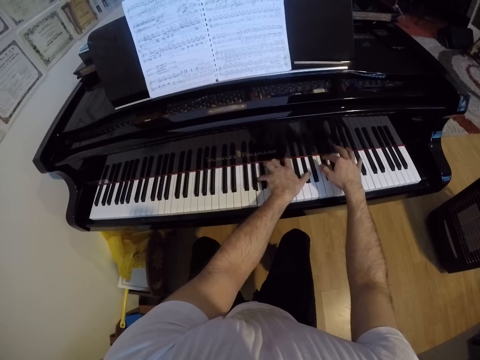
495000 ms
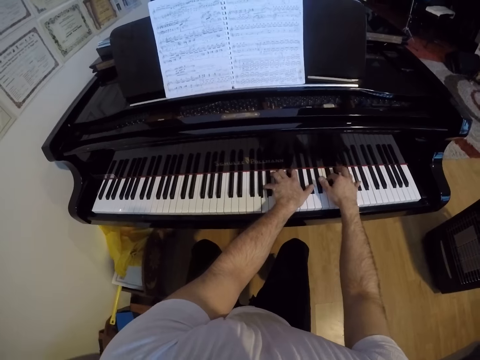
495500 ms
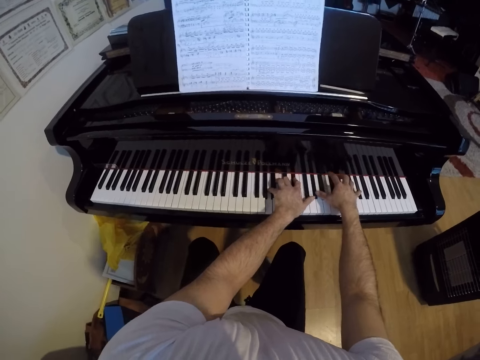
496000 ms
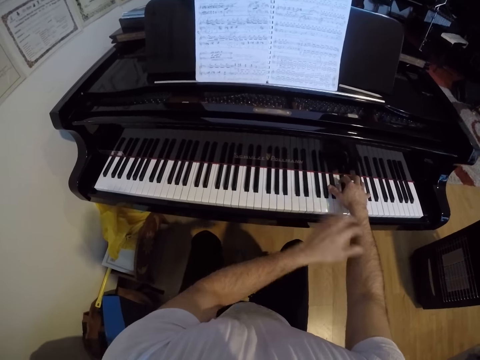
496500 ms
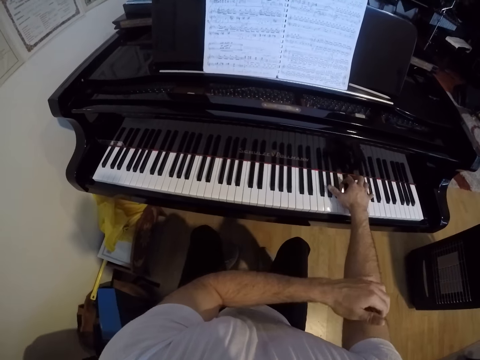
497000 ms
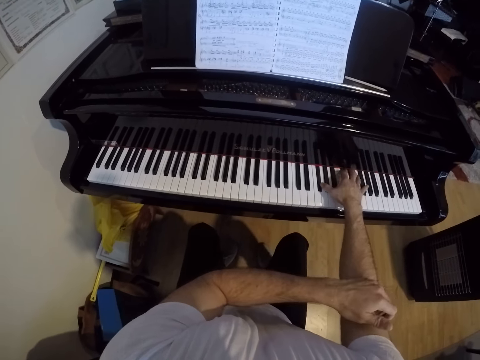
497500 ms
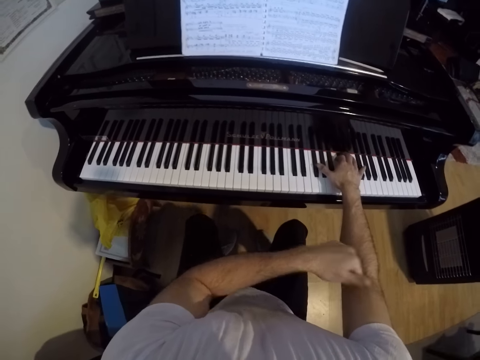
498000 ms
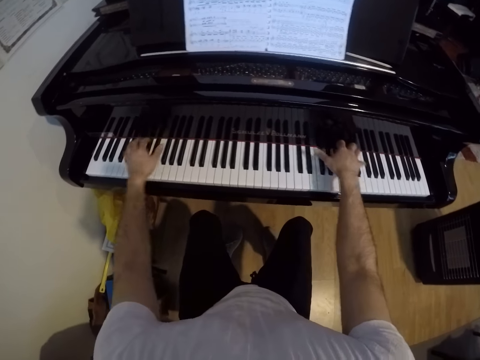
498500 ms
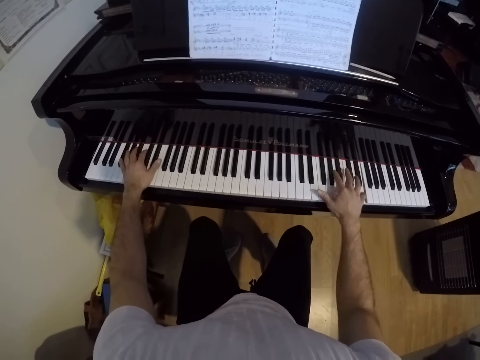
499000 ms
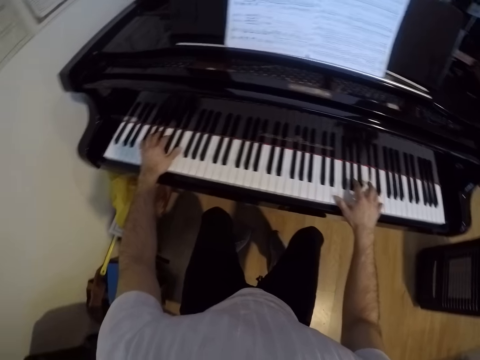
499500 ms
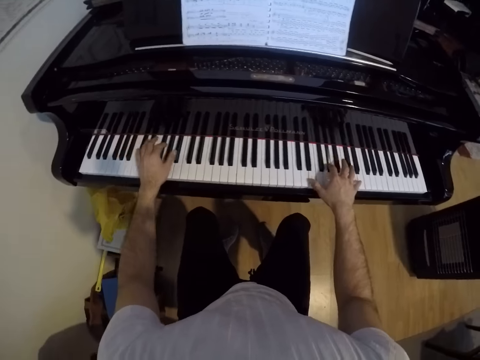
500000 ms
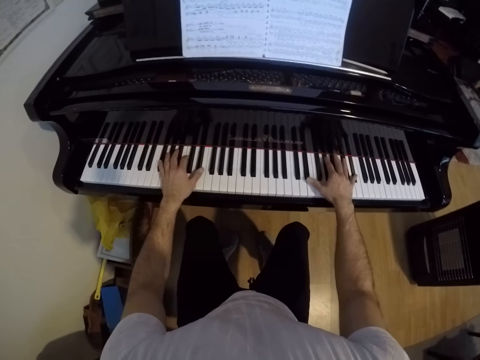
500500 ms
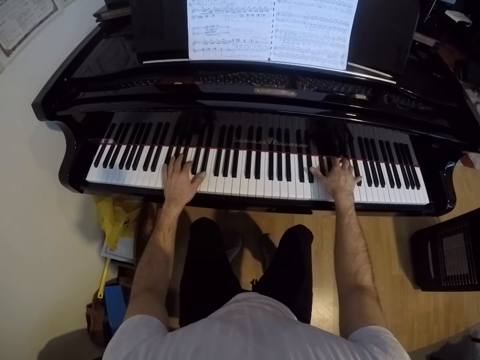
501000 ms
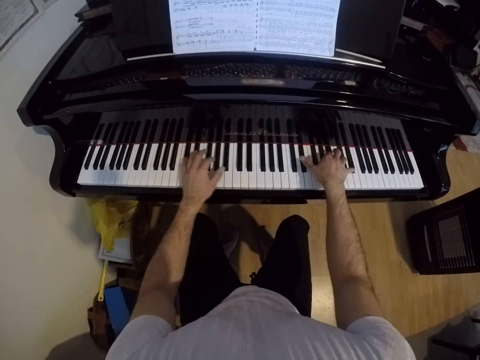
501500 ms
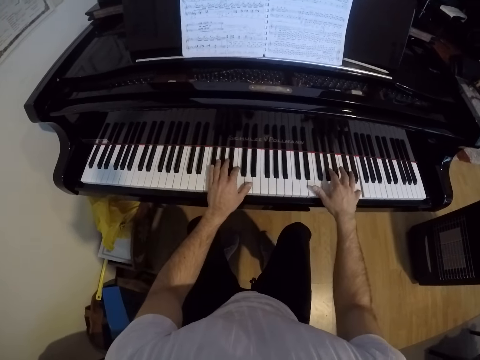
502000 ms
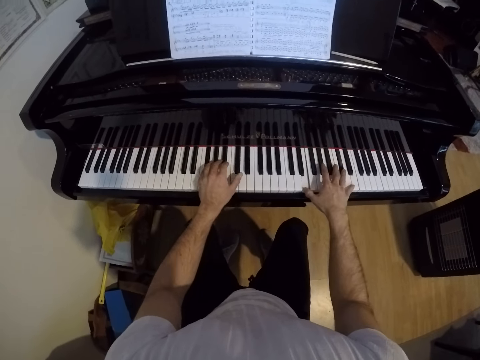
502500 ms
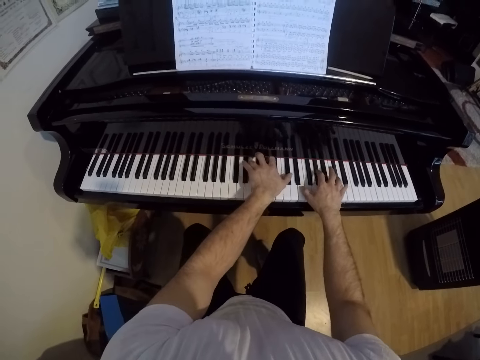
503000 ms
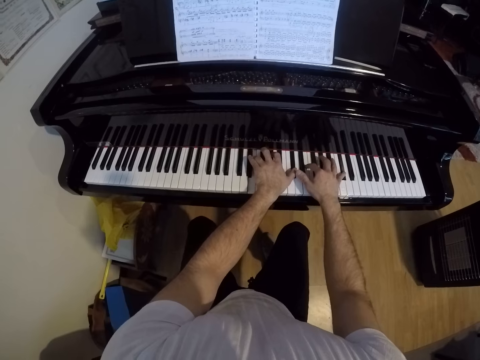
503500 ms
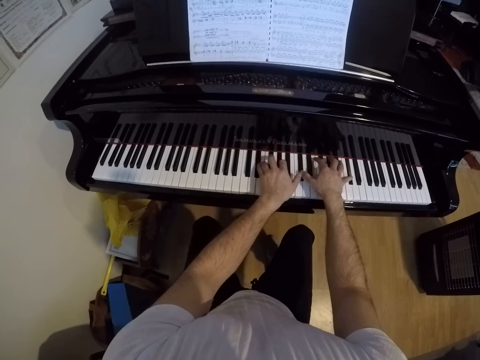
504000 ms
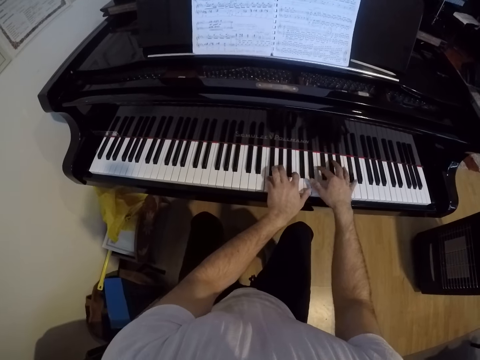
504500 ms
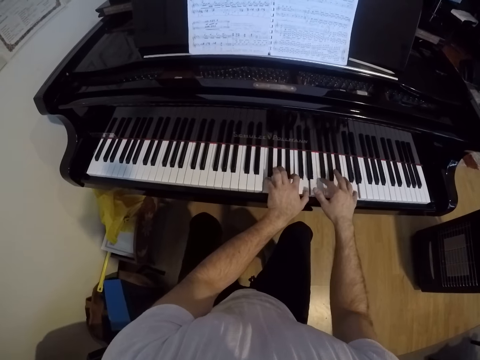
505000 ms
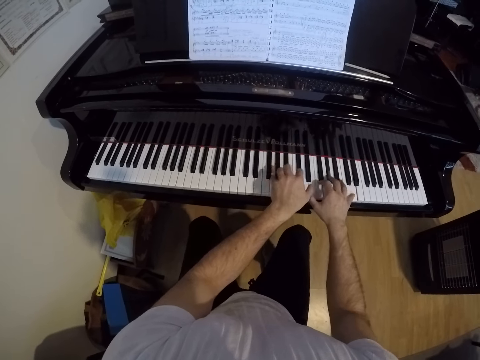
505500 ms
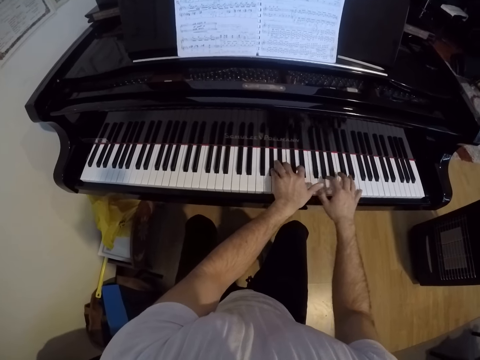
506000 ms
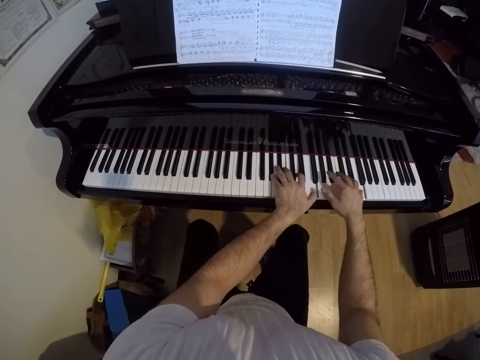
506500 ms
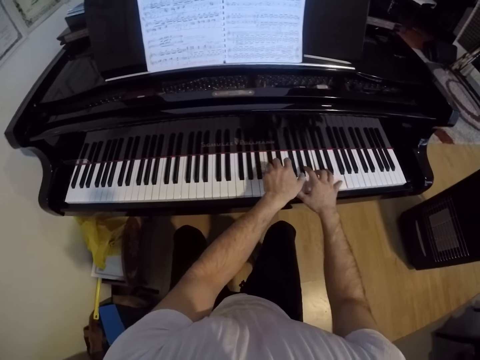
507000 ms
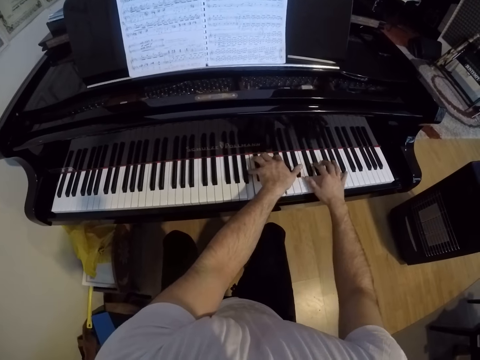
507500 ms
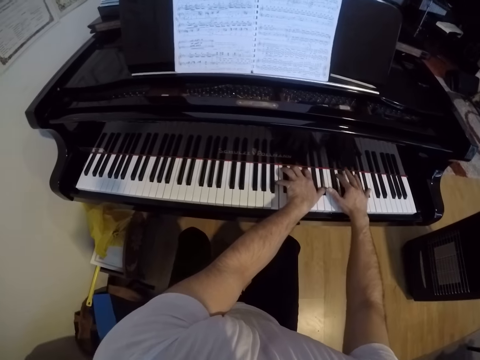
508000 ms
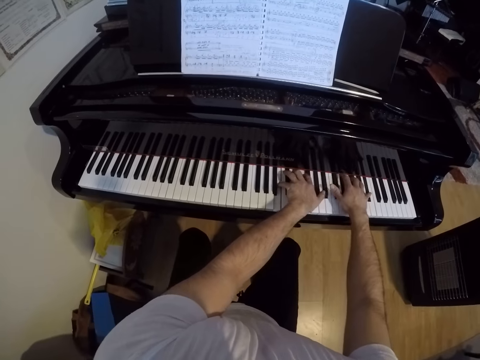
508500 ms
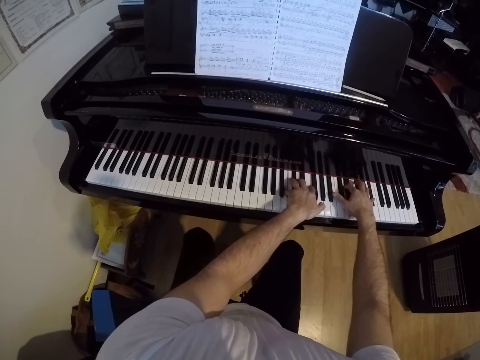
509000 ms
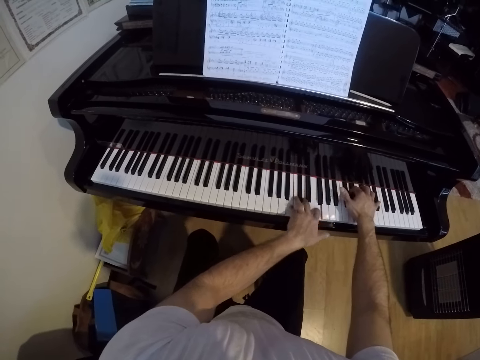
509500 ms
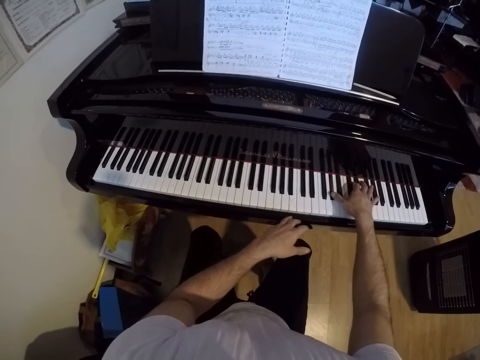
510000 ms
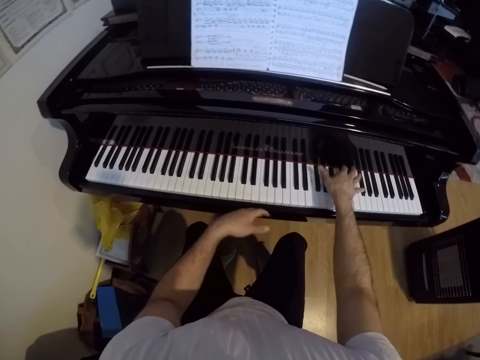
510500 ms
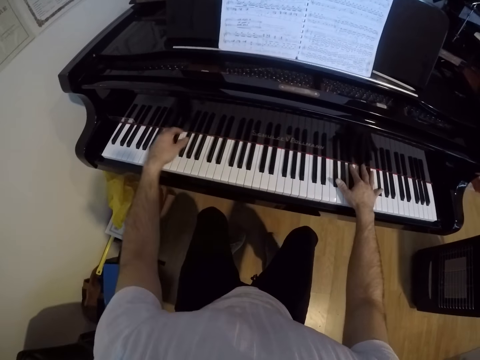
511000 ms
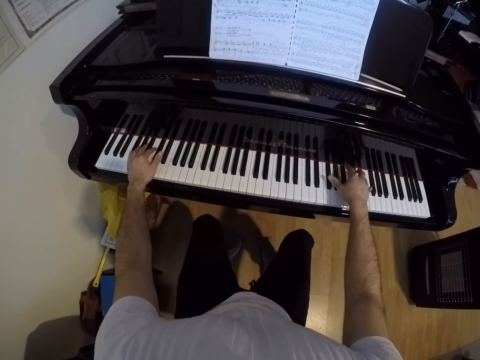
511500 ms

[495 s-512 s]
The camera wearer scratches his right hand with his left hand. He plays the piano with both hands. He plays the piano with his right hand. He plays the piano with both hands.

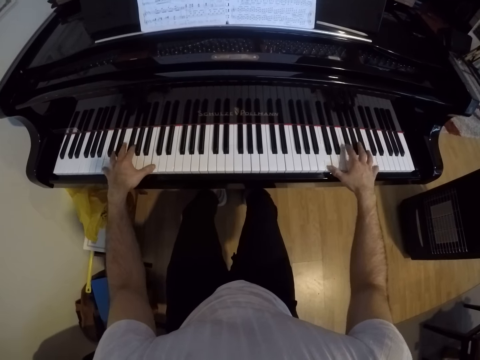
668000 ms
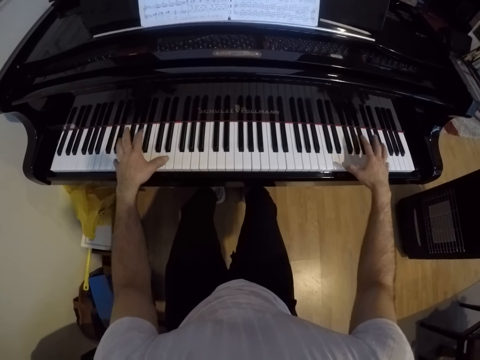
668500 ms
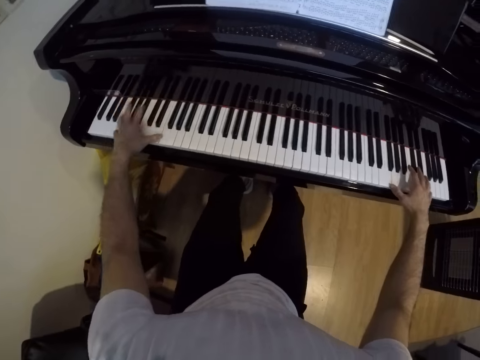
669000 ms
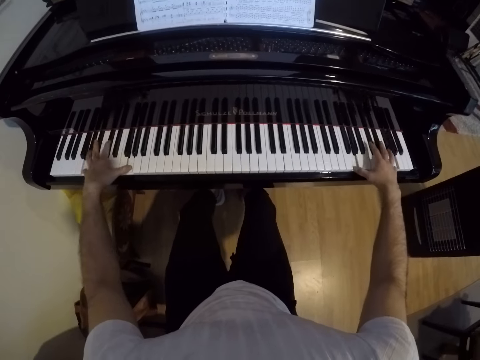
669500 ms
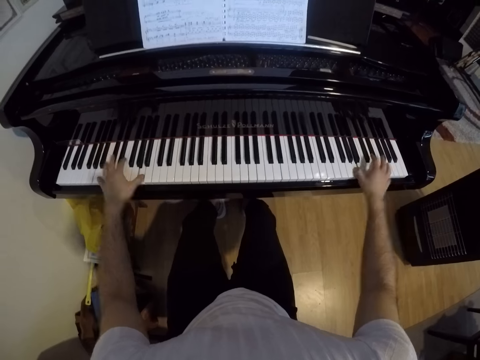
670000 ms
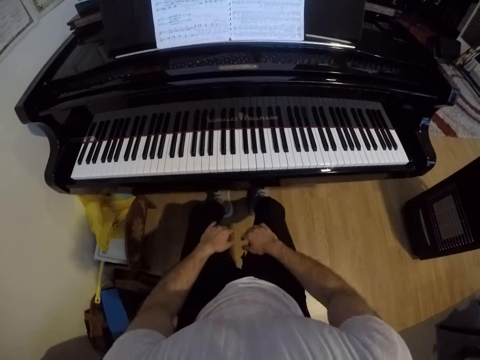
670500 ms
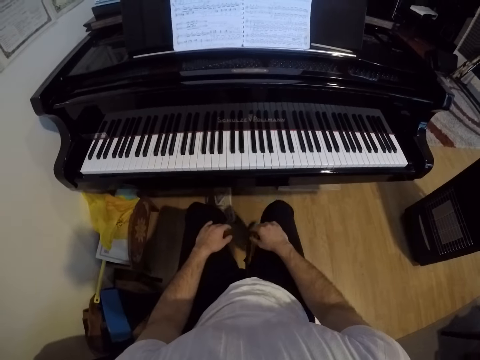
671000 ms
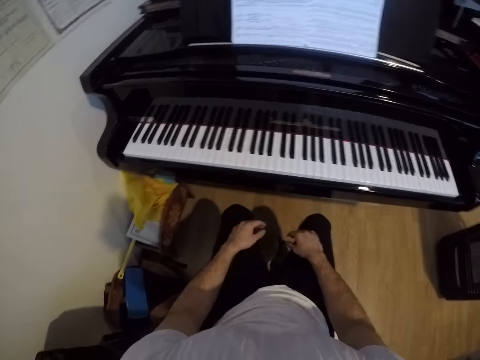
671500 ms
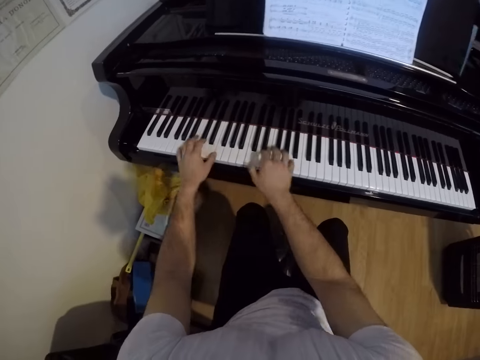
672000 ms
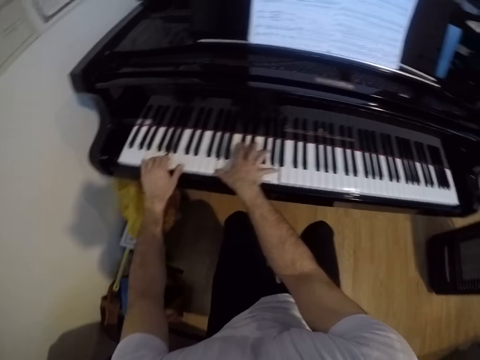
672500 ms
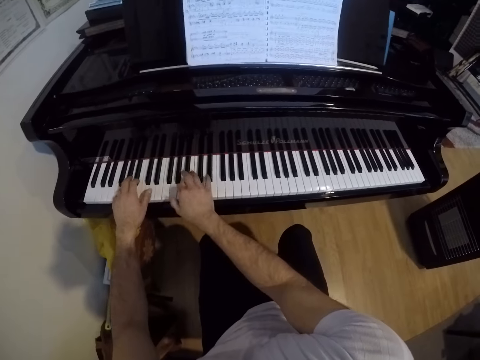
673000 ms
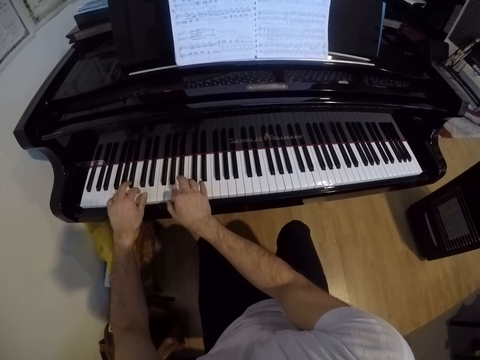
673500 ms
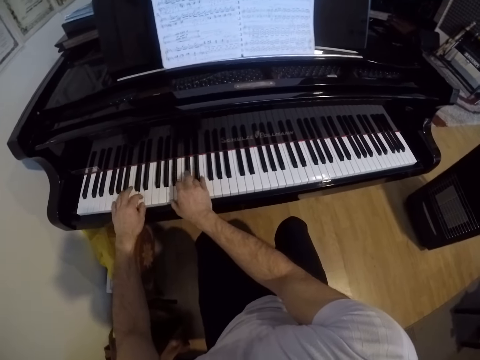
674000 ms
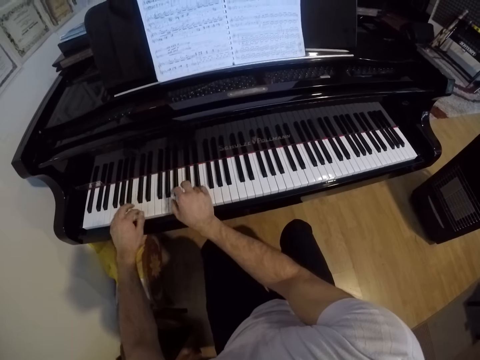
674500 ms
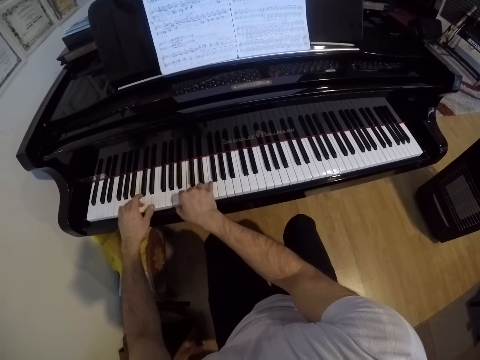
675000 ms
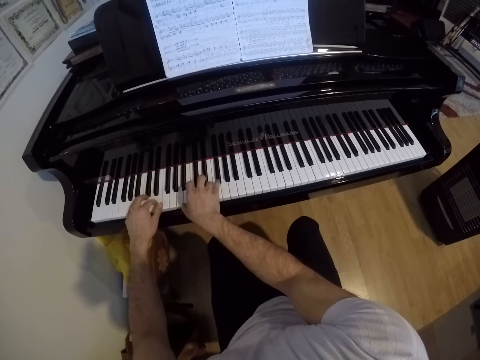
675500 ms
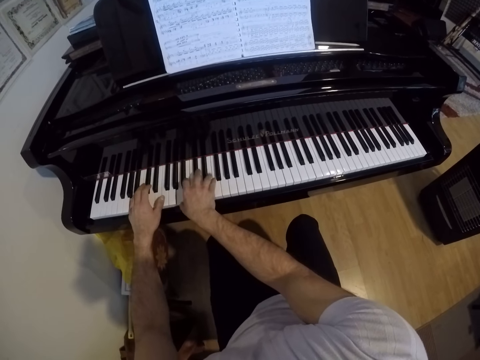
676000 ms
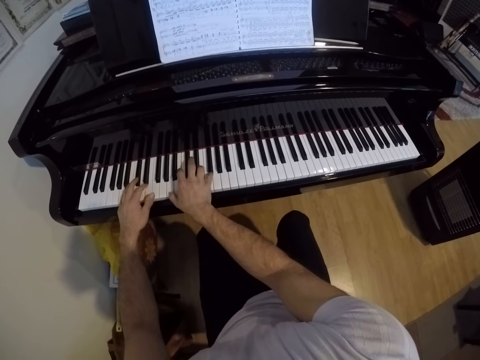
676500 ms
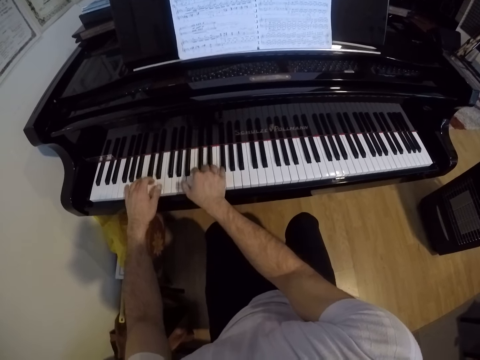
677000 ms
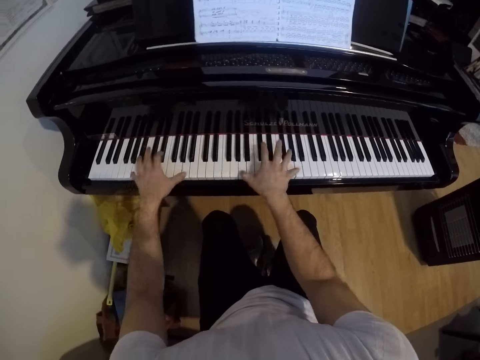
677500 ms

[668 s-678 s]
The camera wearer removes both hands from the piano. They lean the left hand on the leg and lean the right hand on the leg. They play the piano with both hands.
